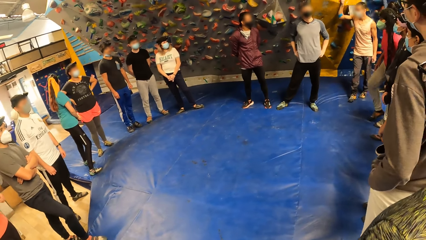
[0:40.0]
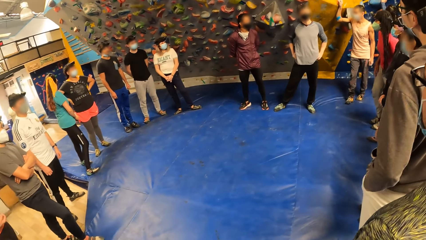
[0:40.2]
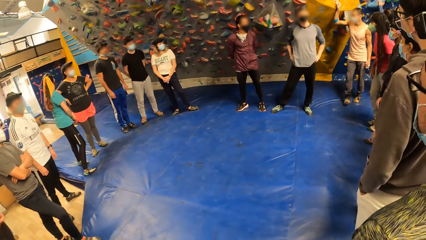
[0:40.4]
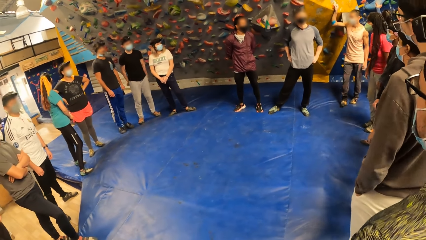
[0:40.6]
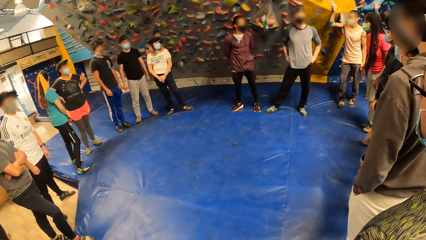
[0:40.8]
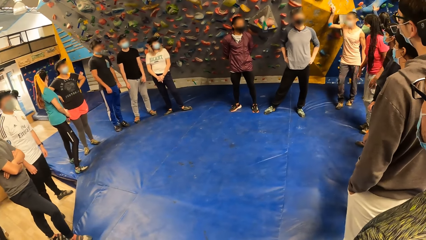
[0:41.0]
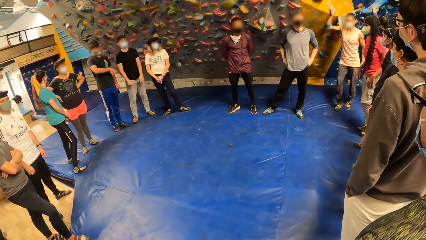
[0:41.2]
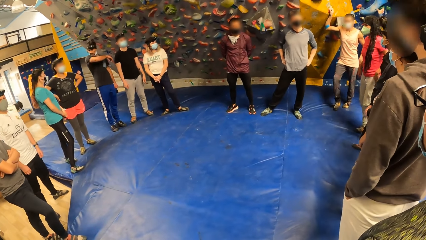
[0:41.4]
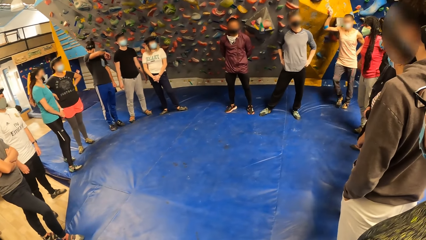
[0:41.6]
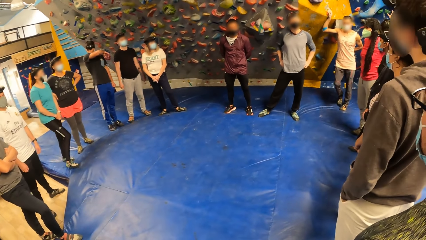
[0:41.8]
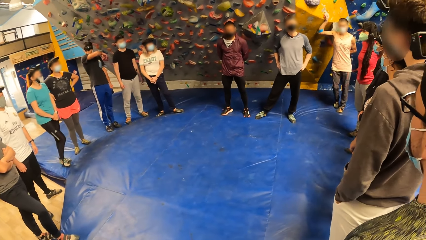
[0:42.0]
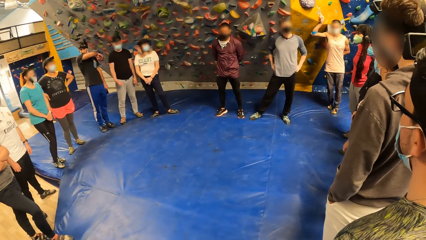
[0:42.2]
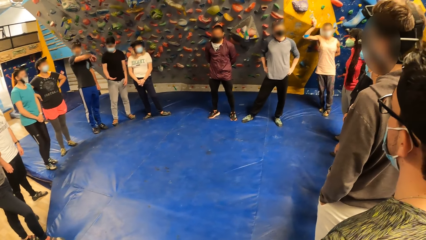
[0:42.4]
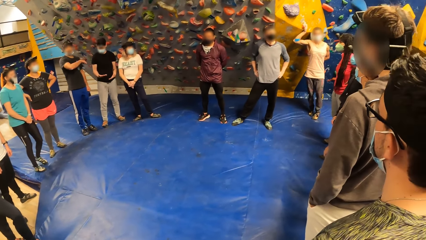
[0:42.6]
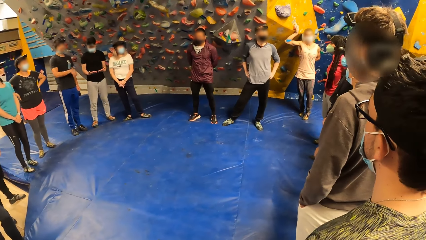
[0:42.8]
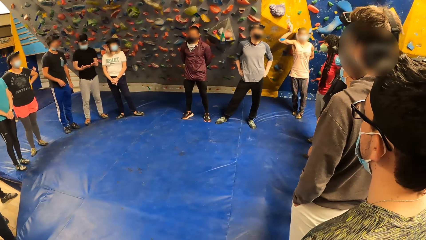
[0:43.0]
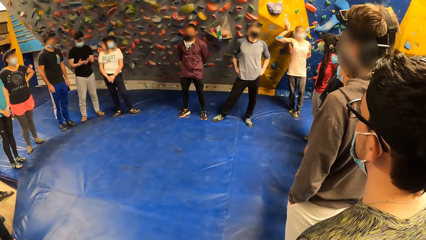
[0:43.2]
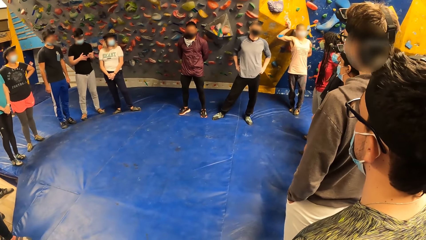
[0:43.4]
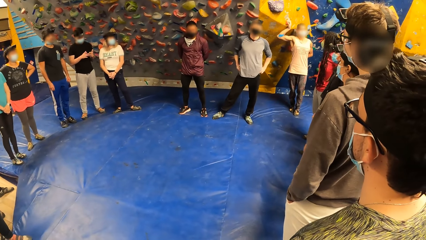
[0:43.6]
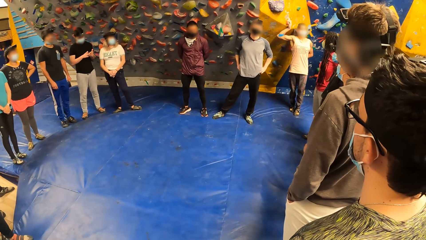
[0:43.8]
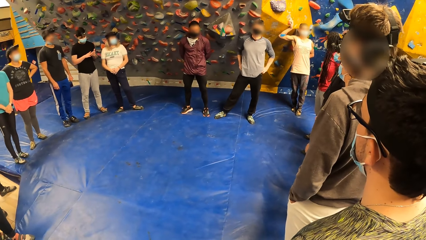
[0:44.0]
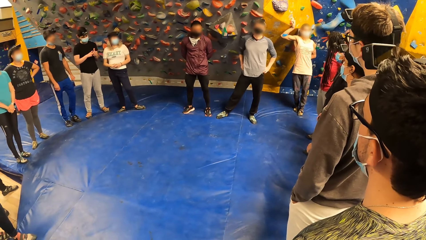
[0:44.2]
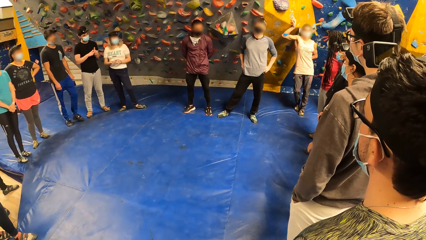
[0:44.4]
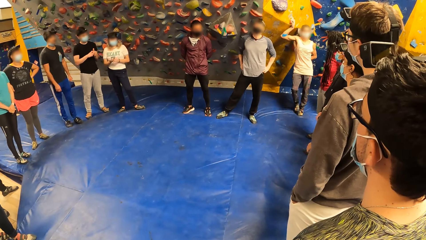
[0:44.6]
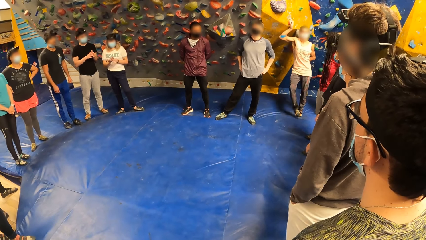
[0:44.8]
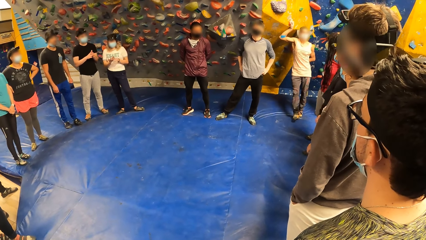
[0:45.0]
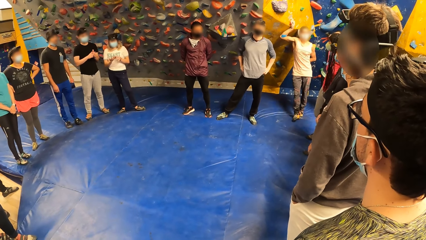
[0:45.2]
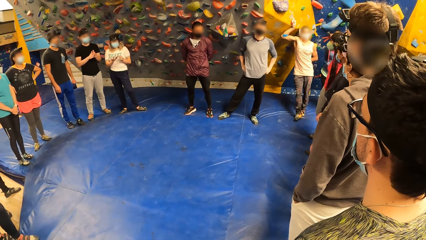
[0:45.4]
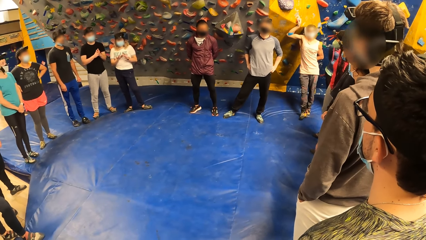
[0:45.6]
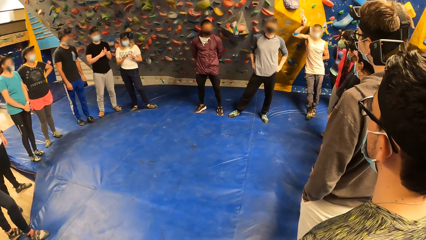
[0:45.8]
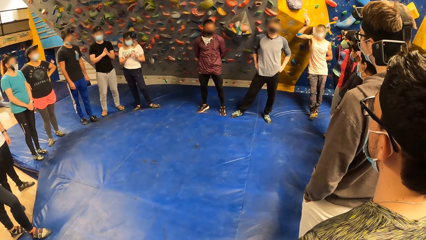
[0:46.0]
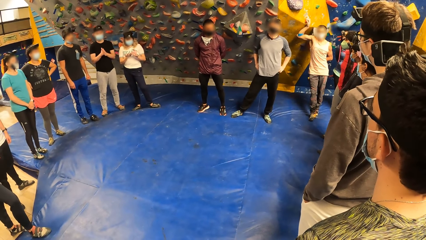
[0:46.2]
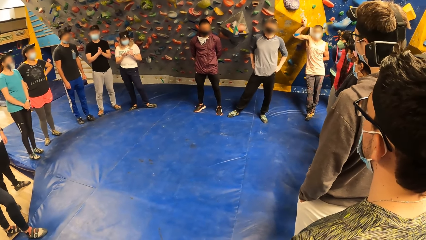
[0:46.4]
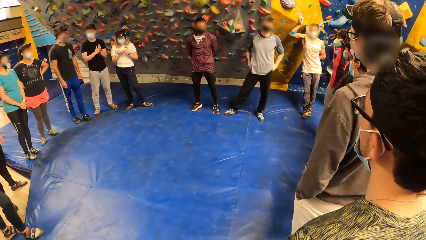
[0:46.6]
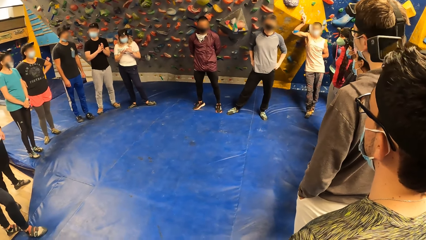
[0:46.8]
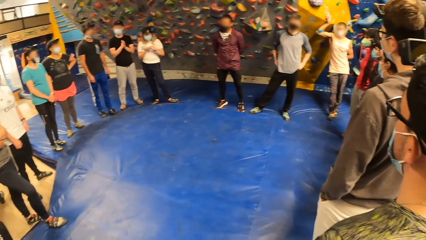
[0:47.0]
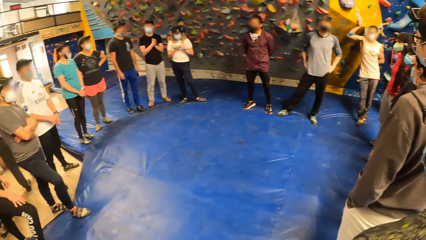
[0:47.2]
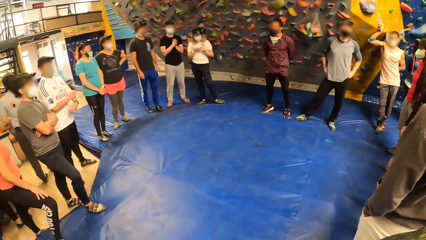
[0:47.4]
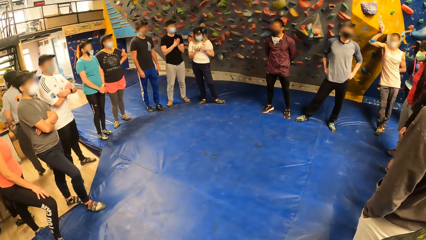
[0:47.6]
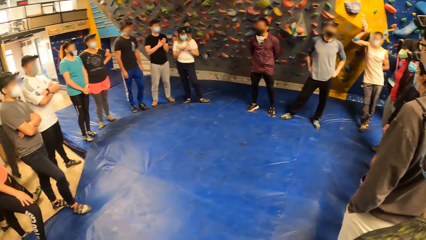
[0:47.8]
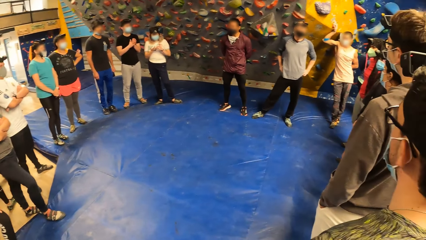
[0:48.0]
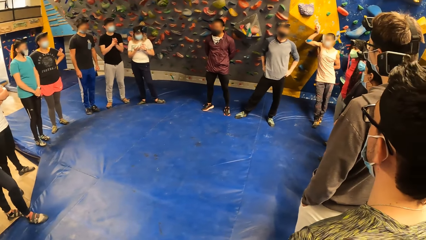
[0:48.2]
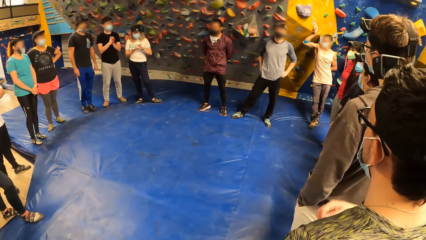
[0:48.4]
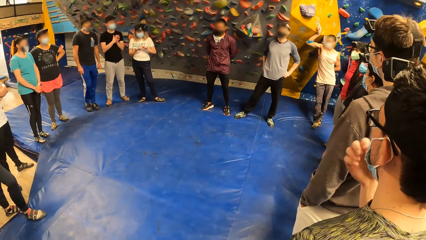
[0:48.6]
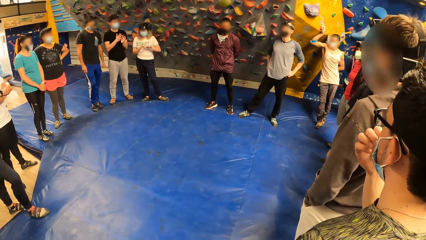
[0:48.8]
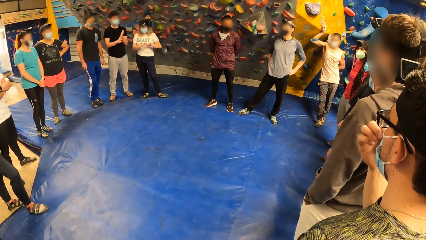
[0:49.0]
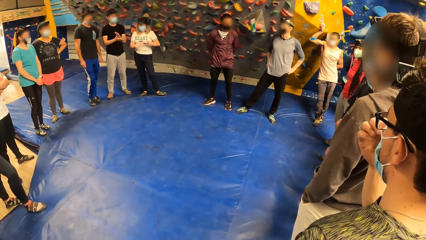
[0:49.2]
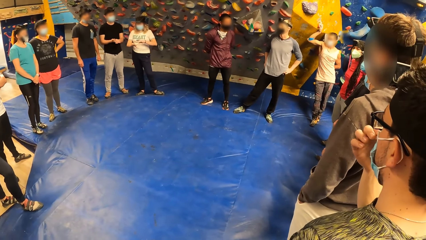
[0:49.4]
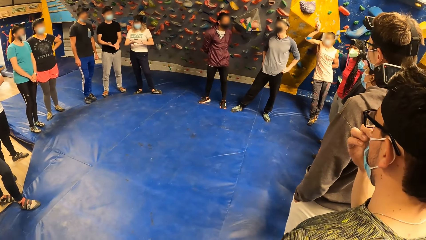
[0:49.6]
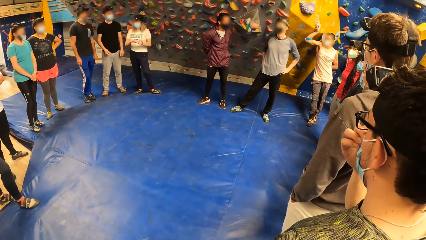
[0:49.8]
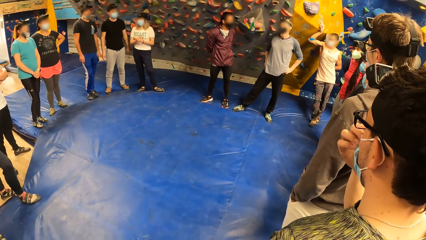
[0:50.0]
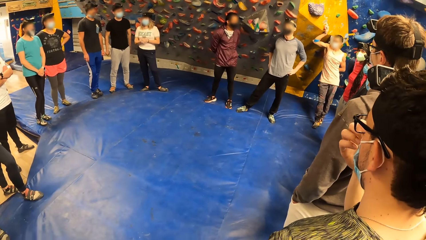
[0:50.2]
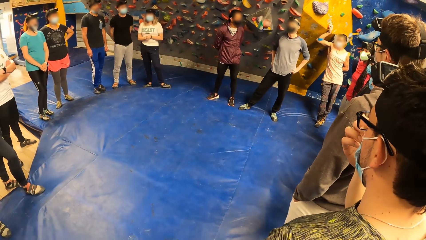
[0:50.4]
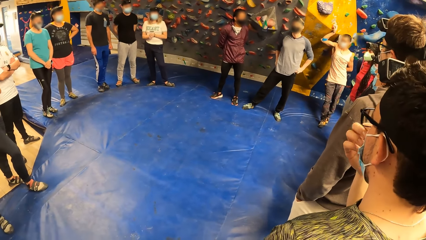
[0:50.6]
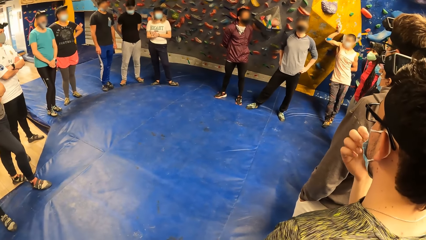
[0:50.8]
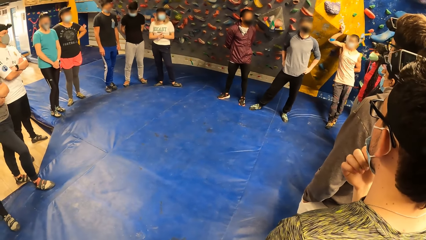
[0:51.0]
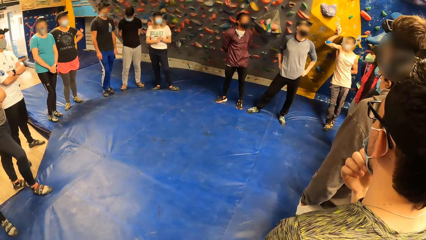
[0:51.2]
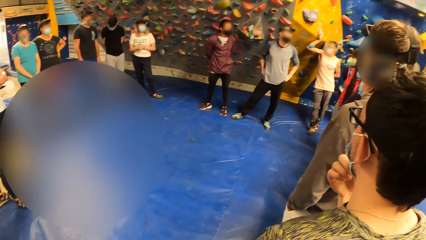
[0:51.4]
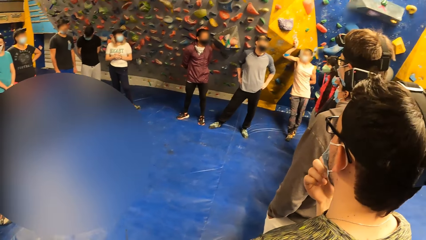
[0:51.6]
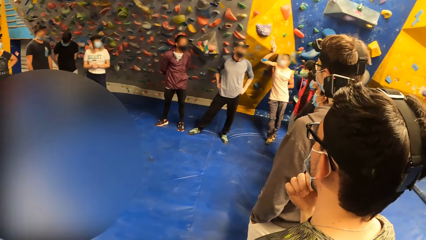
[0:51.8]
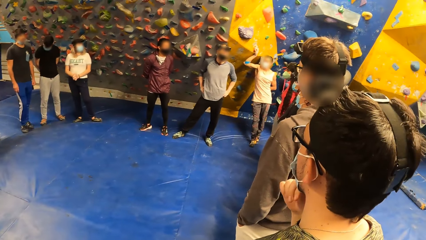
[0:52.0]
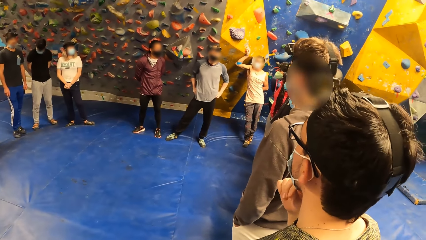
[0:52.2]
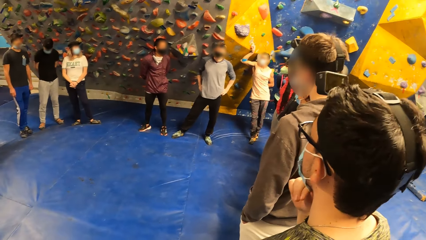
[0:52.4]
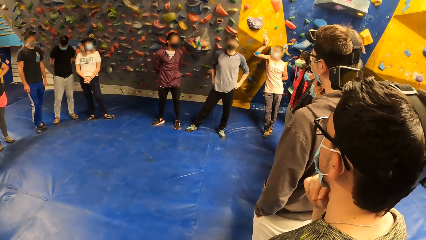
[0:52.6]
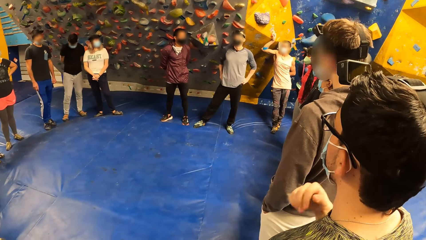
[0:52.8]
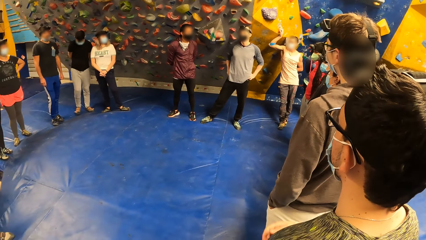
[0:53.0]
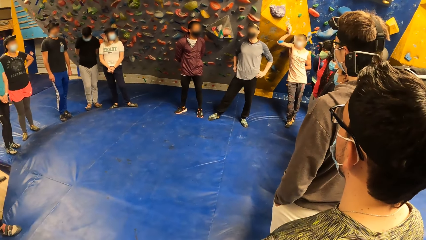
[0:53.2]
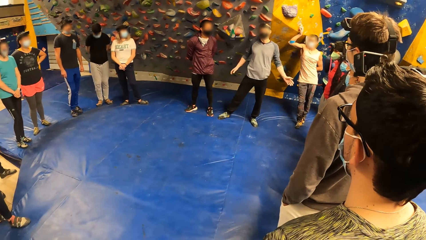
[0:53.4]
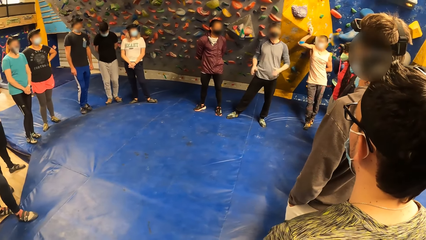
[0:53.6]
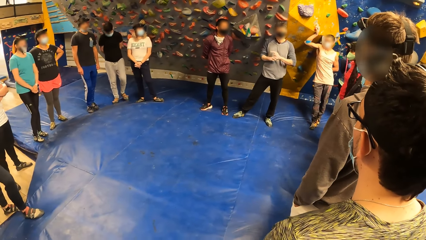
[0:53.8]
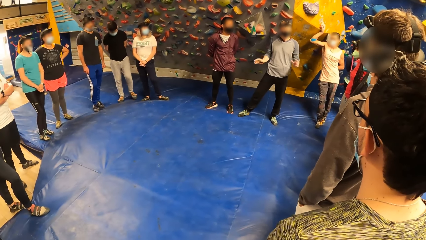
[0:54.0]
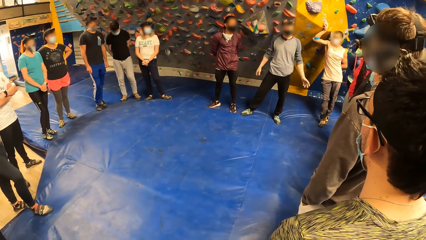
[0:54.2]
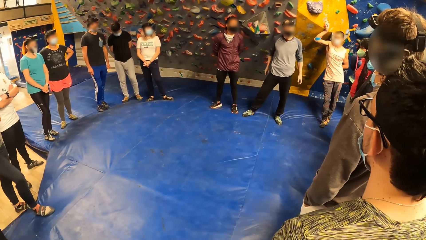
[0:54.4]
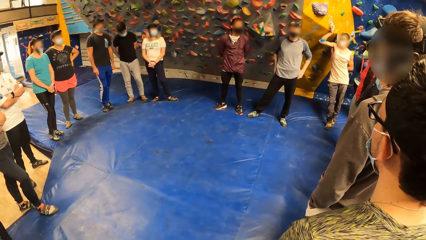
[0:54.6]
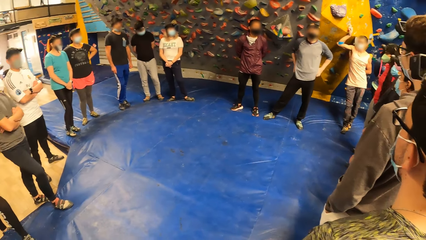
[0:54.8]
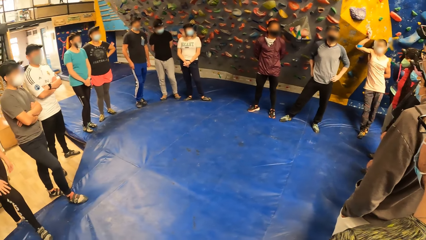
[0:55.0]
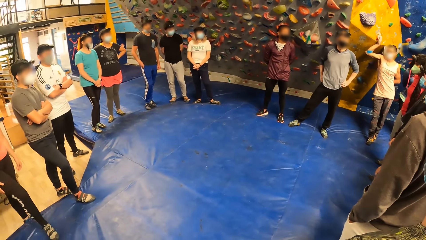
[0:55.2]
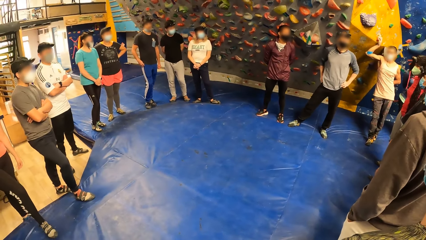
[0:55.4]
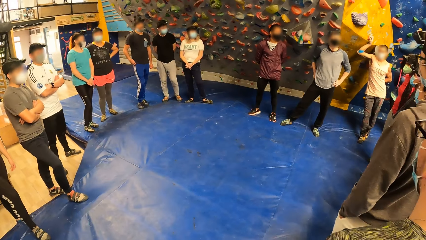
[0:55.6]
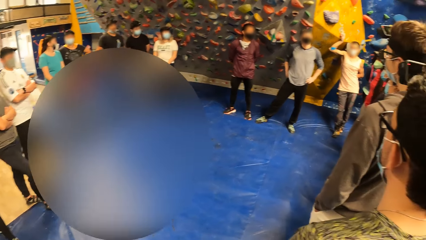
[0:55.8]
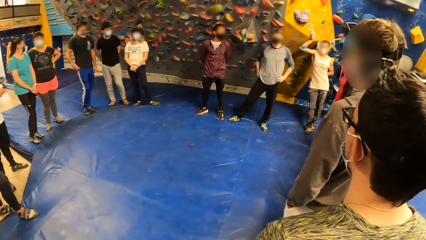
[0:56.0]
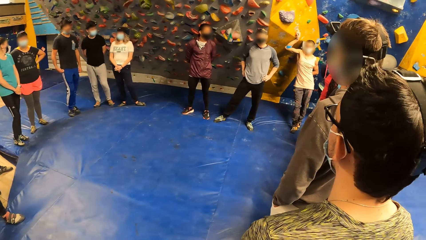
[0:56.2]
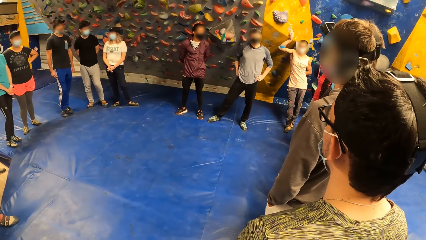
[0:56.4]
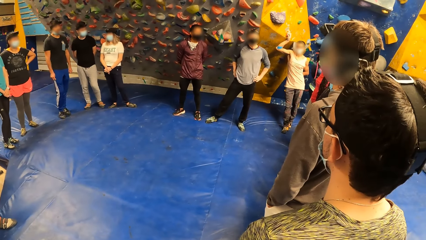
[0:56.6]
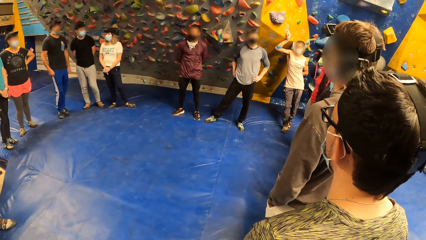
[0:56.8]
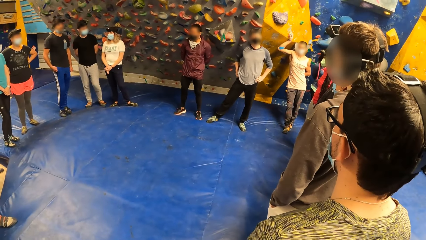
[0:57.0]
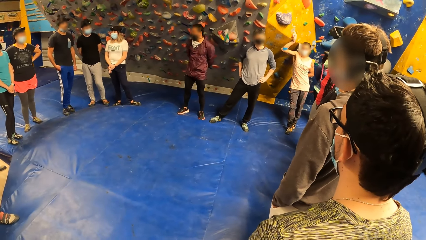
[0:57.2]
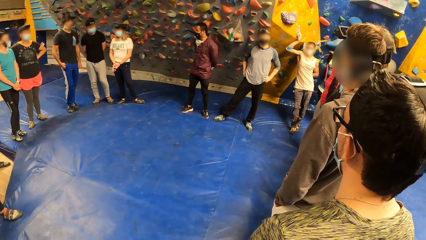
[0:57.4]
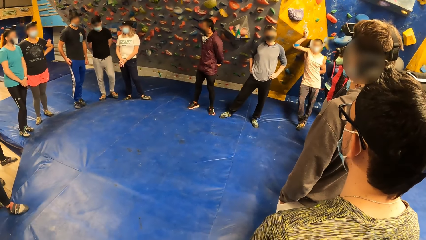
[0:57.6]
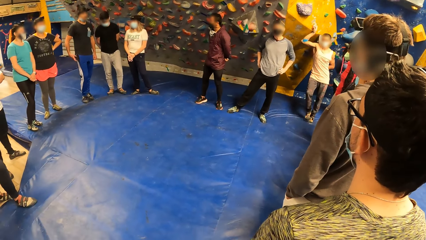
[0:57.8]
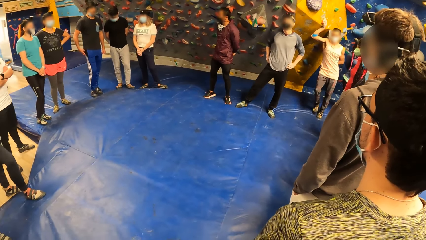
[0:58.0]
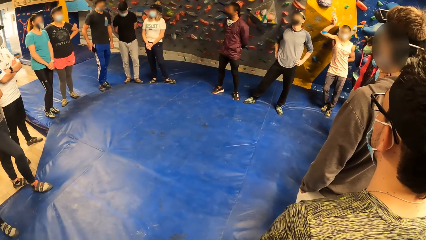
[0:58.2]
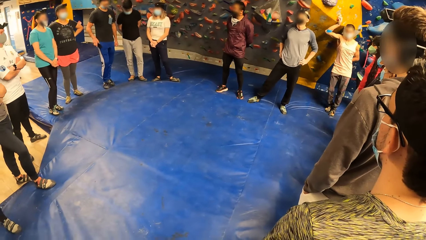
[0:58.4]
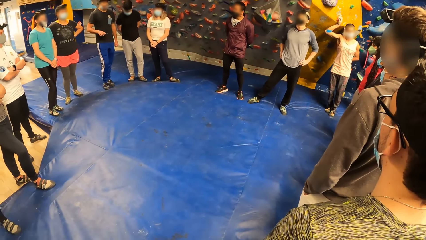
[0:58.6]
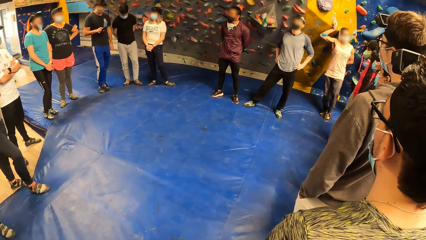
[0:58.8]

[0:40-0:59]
The camera wearer looks around the field. They look at the team. They look at the team again. A man touches his mask. The camera wearer looks around the field. They look around the team. Another man converses with the team. The camera wearer looks around the team.
